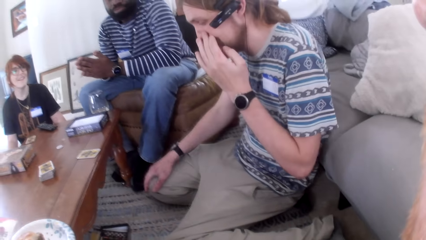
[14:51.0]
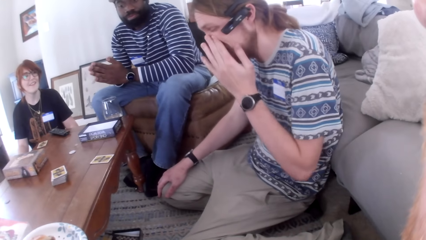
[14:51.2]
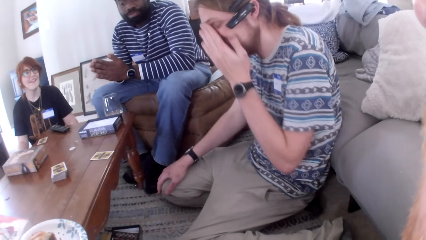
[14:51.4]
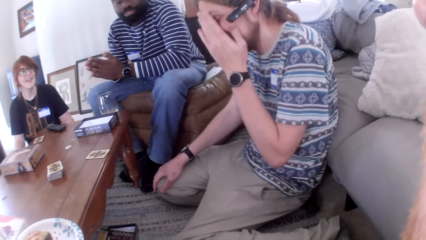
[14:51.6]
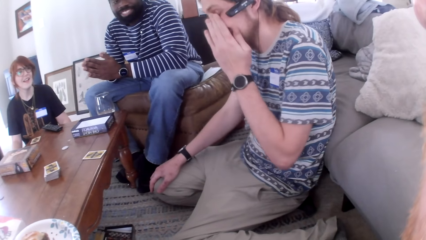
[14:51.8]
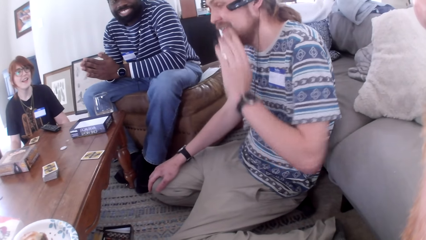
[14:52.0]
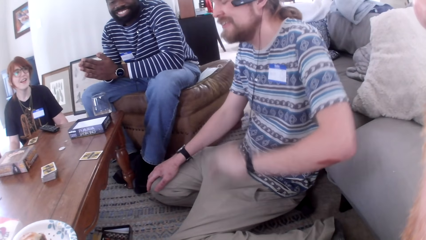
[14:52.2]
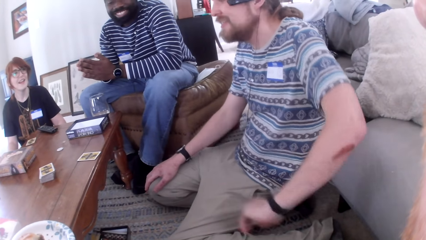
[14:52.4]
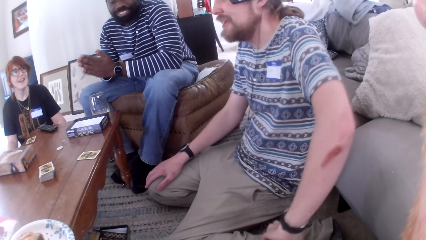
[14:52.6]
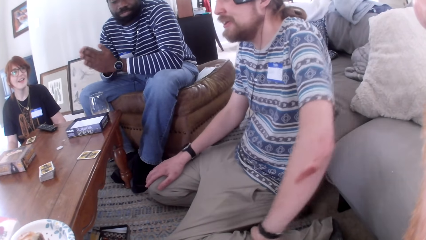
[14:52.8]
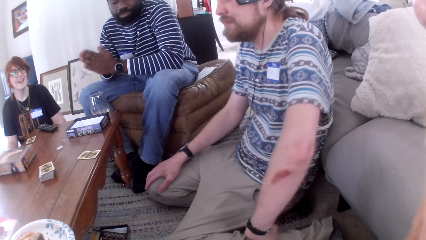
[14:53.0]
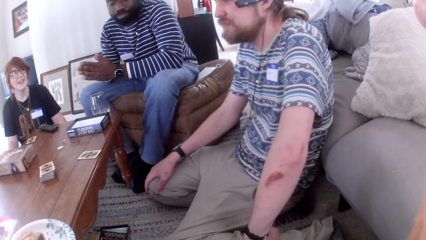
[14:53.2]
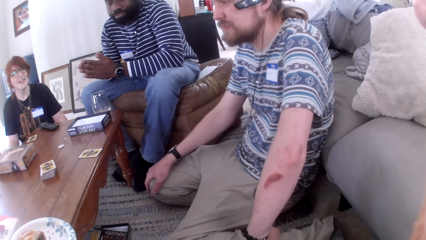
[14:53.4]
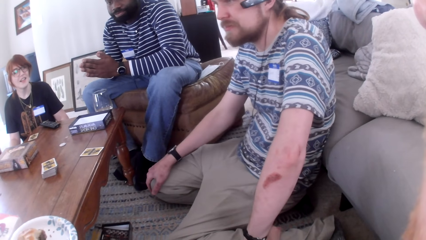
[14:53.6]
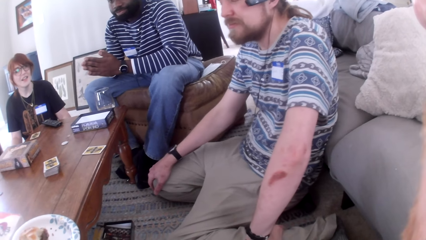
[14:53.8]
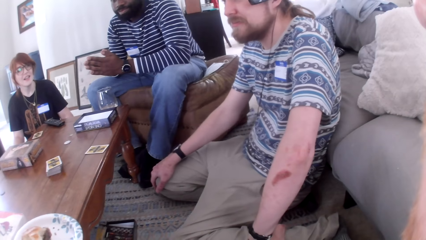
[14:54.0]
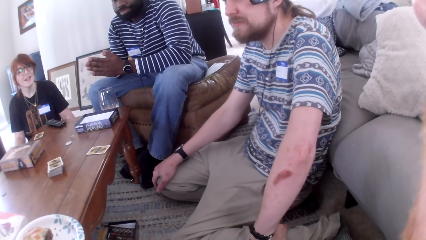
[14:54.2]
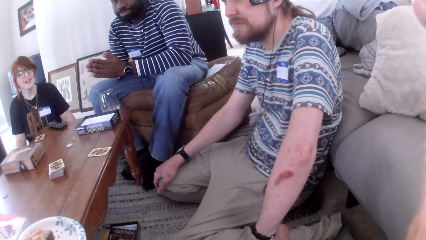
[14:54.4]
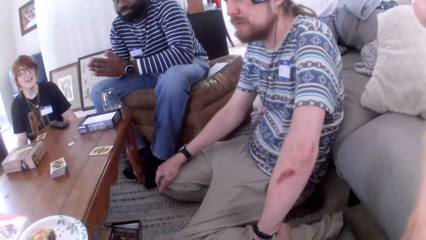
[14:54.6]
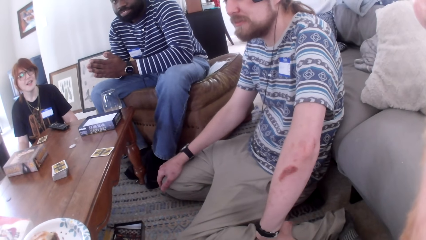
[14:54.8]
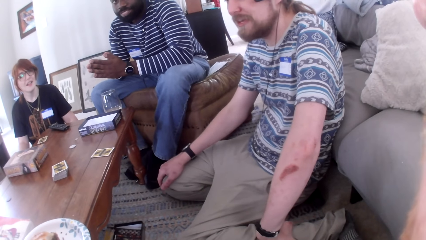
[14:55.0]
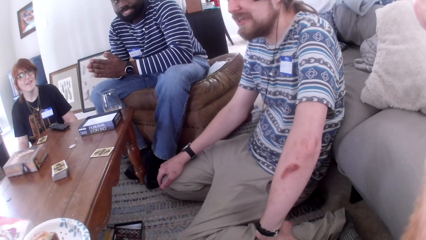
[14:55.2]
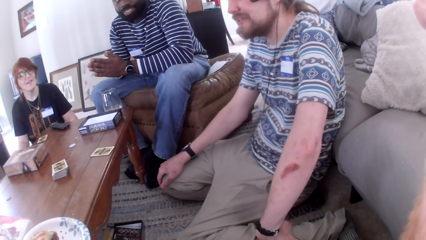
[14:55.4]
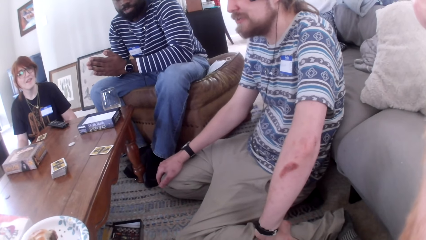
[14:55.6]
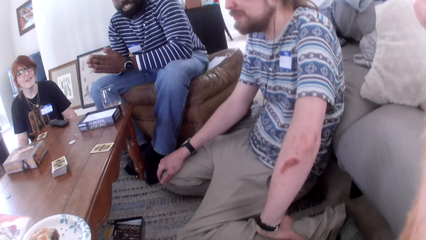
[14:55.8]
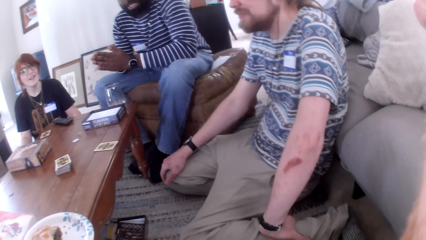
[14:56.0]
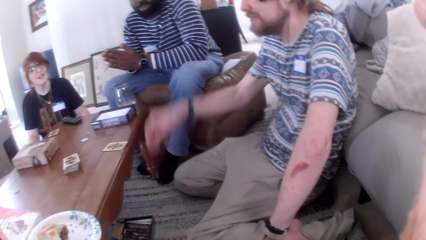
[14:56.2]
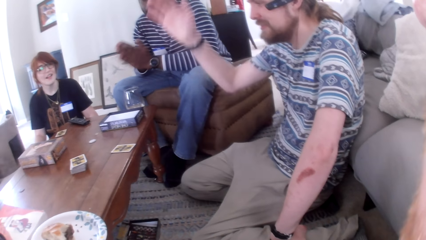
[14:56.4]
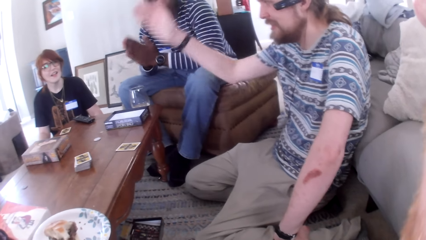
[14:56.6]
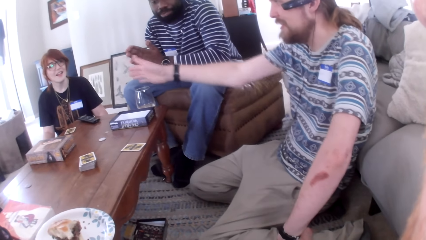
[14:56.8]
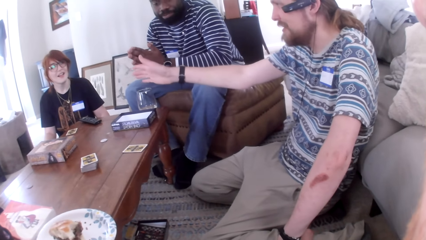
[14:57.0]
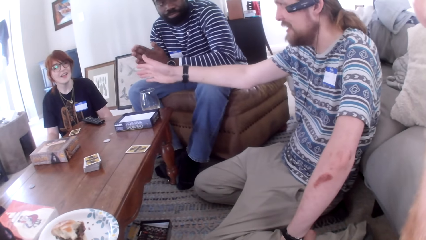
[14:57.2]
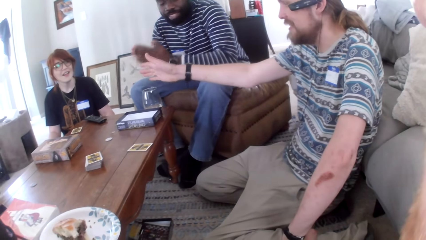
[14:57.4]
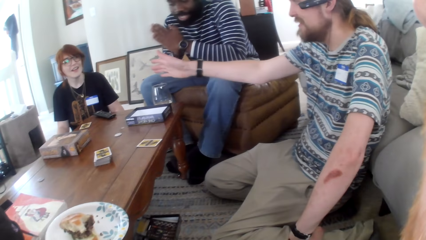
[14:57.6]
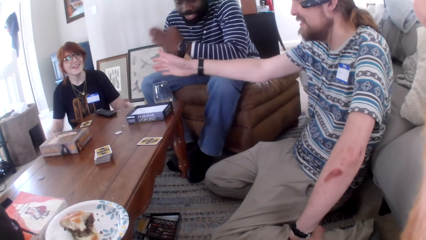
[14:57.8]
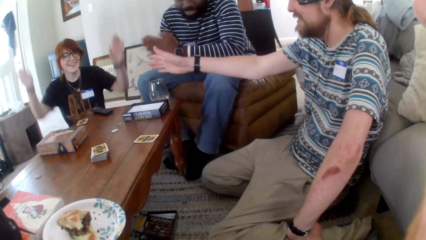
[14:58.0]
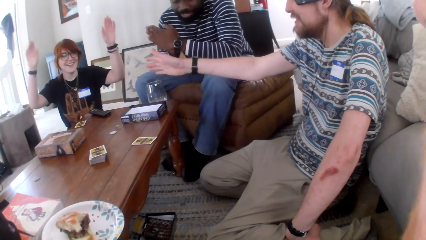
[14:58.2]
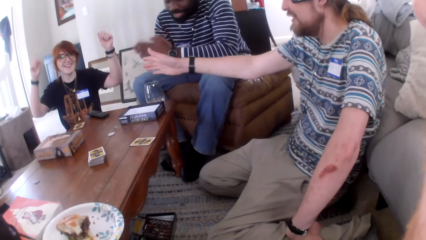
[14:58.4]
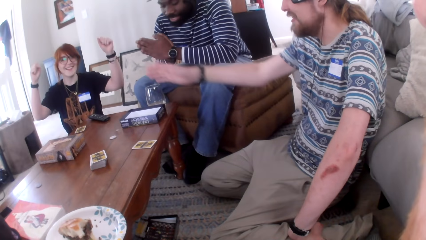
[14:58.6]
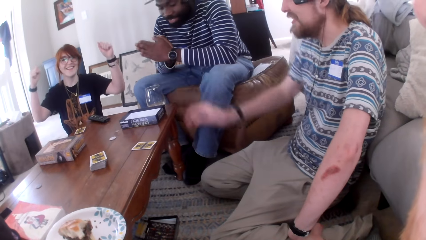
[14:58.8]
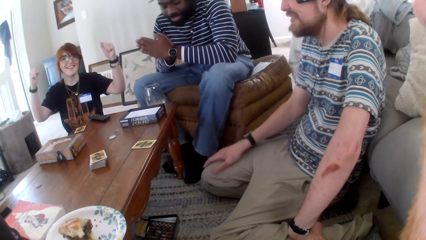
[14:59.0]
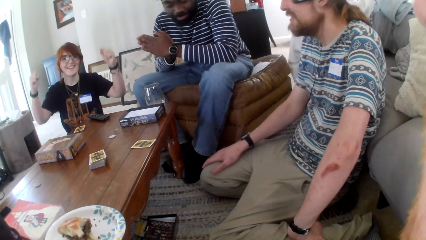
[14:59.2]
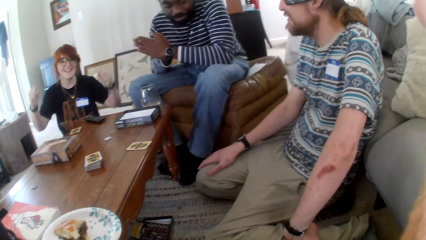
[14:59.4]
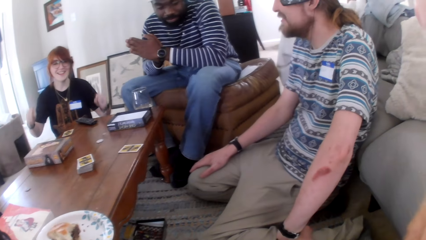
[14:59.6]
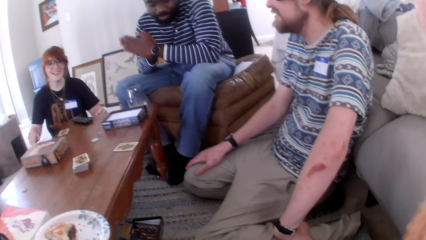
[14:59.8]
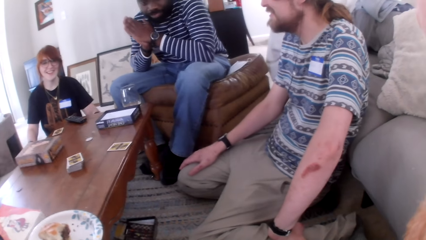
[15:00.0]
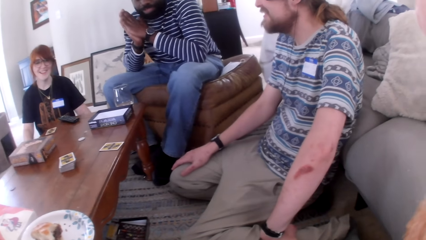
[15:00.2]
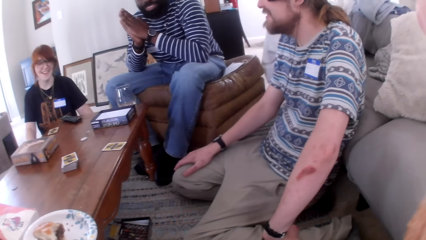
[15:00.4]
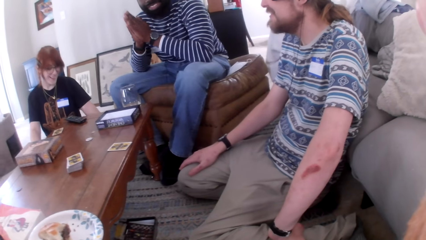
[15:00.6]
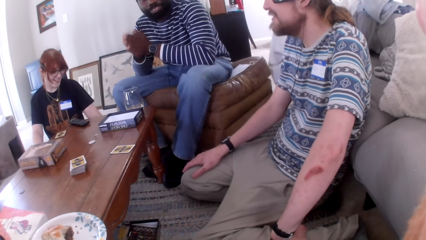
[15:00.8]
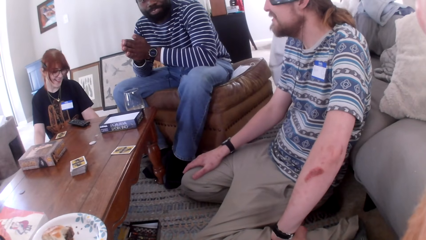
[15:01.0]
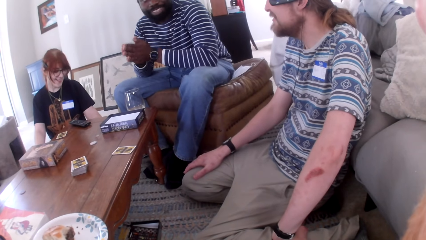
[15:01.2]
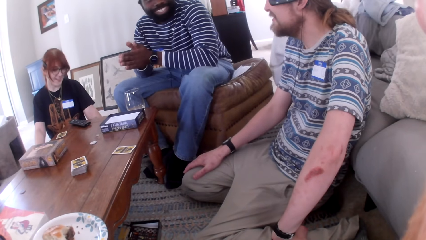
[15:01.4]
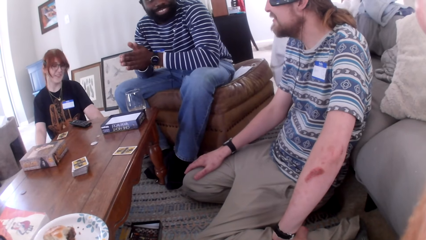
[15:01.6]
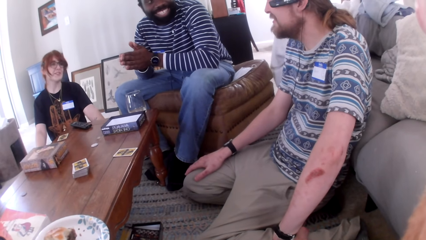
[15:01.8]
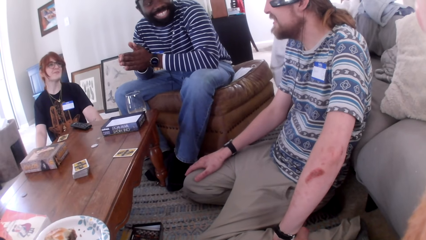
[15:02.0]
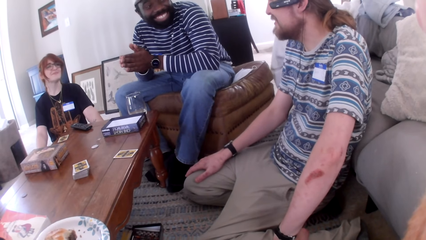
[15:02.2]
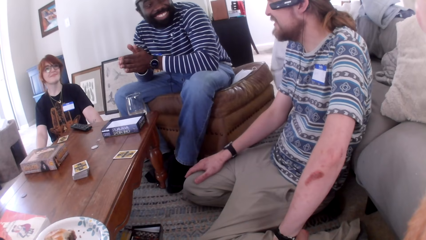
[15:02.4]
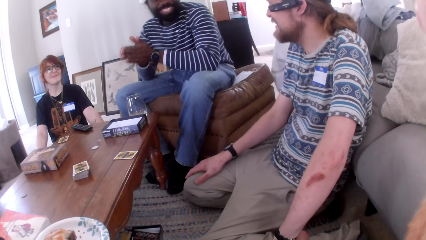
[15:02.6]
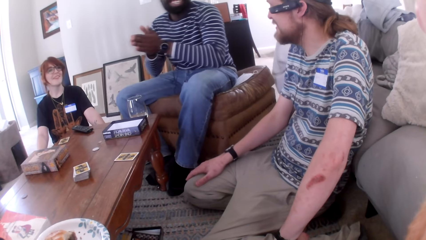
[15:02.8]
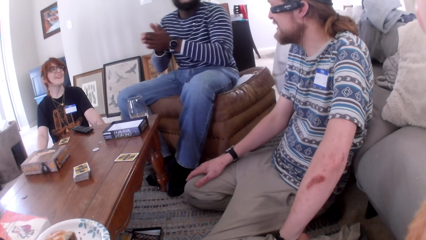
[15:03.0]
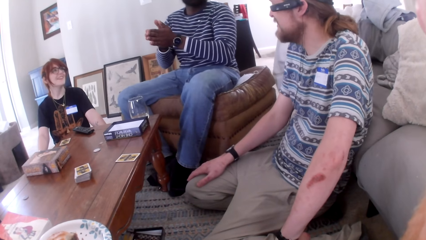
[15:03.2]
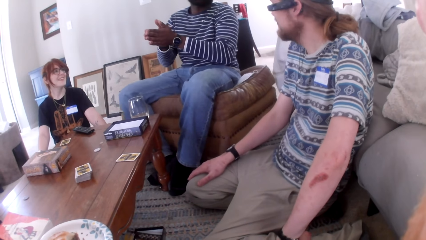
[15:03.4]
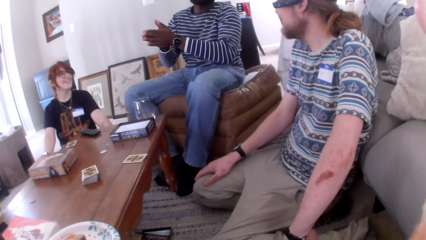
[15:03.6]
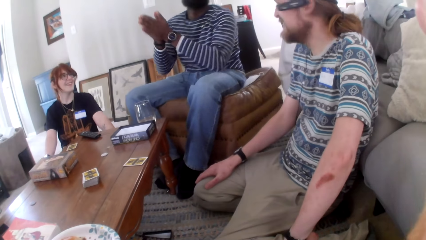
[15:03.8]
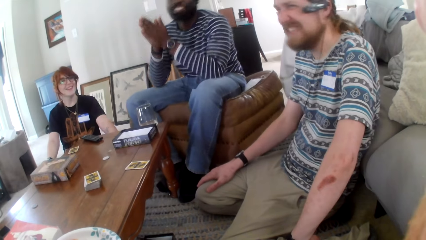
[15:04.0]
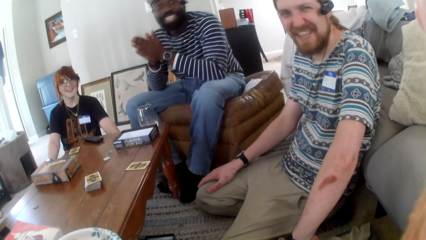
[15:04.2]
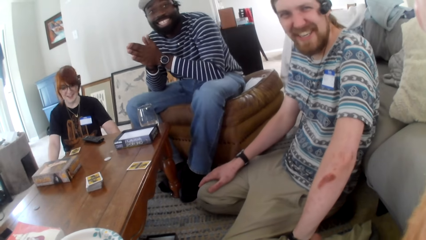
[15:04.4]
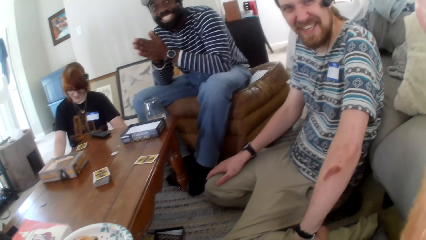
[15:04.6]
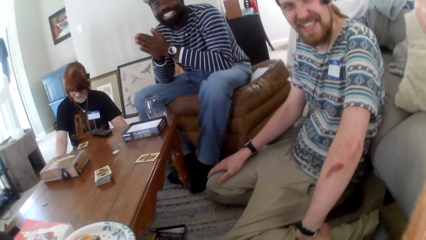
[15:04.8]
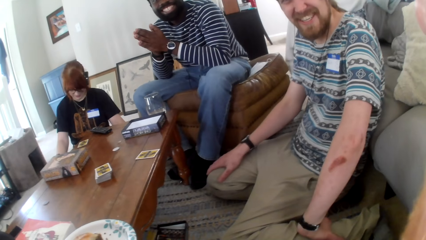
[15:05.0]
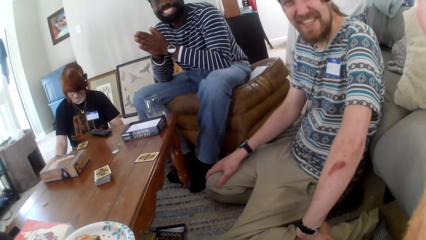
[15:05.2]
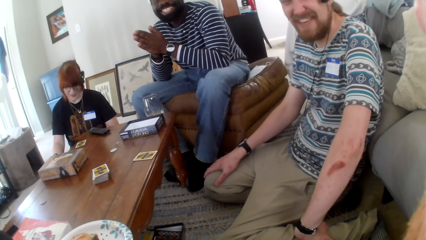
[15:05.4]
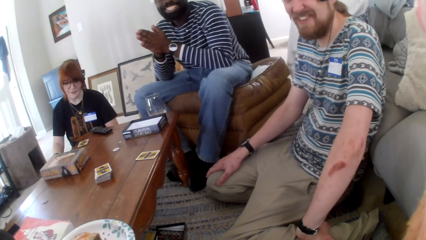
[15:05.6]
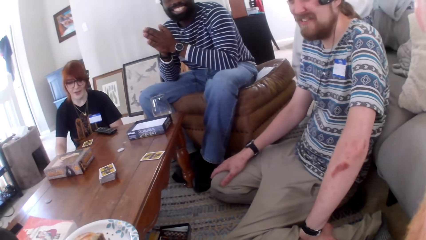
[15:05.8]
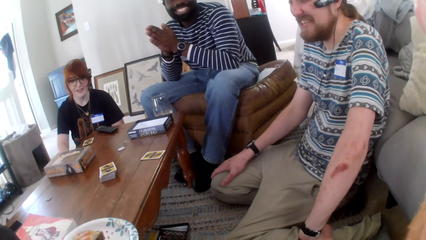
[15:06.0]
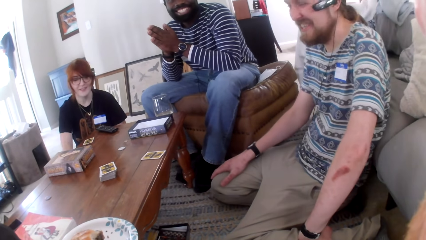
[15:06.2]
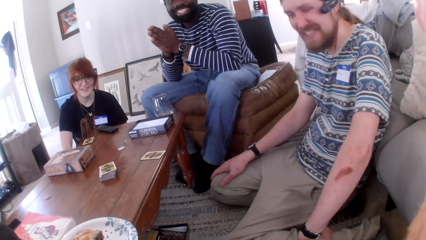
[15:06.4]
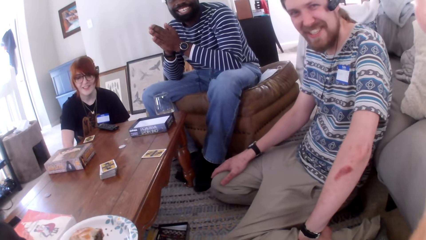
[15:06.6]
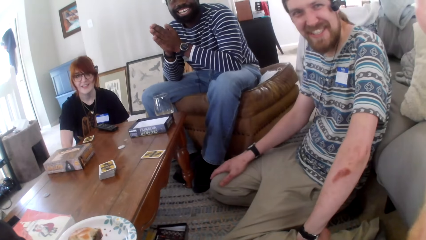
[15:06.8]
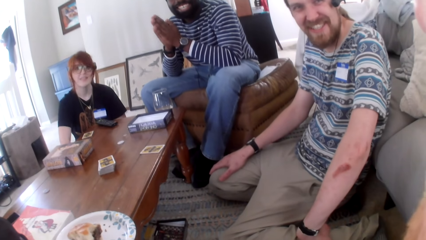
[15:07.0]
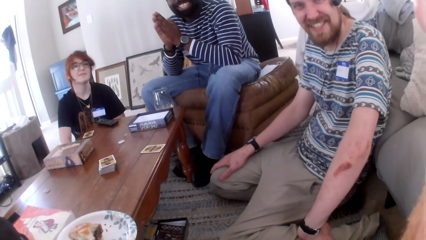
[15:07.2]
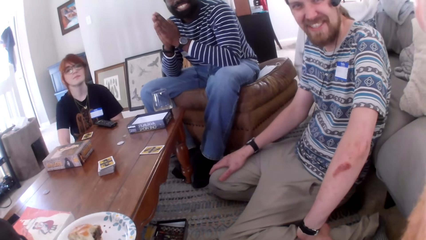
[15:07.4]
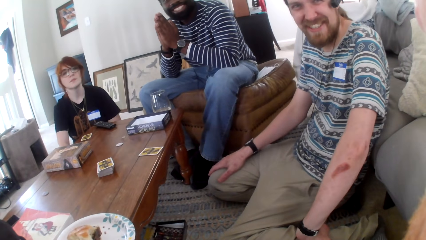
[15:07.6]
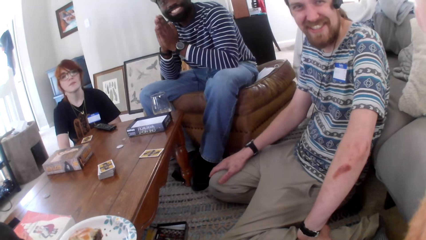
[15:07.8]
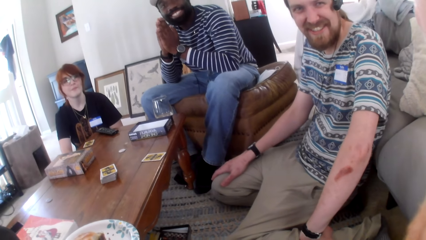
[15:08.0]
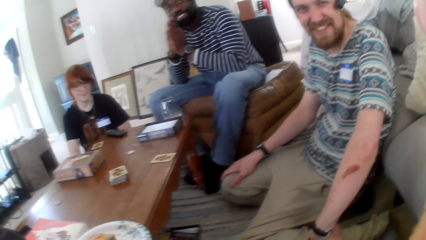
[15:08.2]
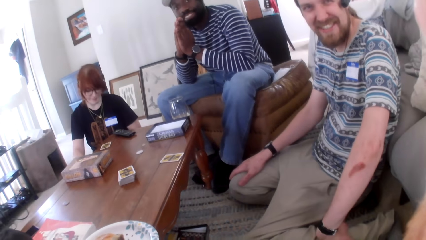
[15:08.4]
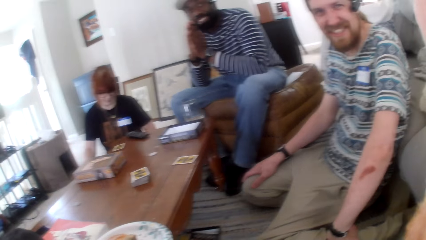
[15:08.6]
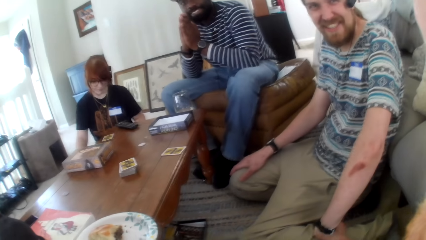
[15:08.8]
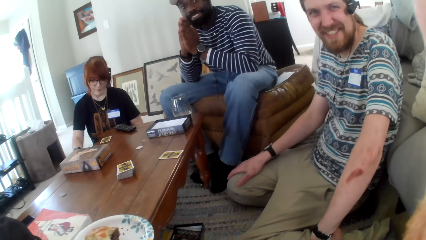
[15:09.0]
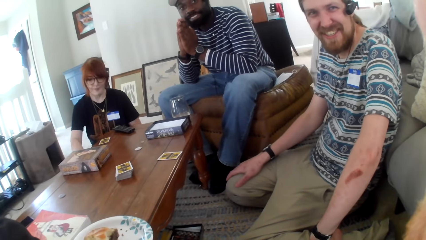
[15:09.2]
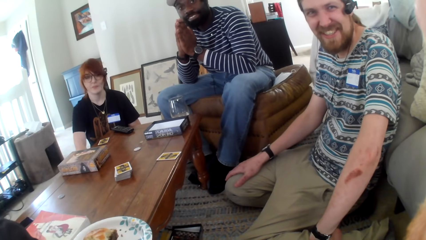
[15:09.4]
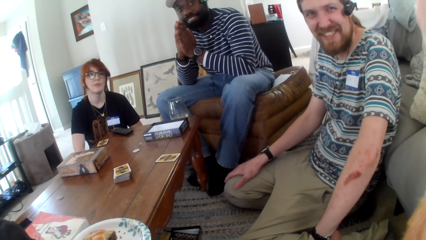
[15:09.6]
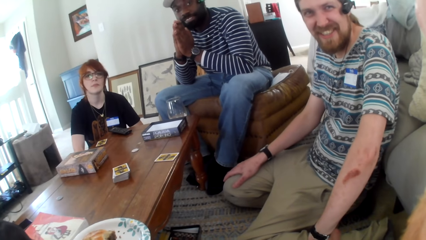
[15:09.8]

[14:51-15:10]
A person talks. Another person talks. The camera wearer talks.
